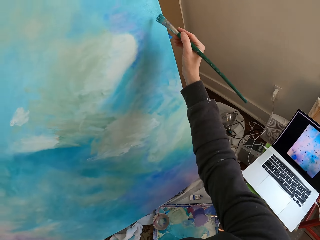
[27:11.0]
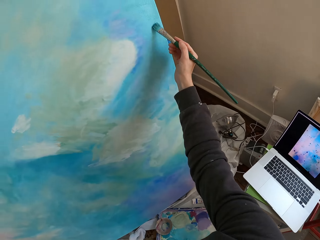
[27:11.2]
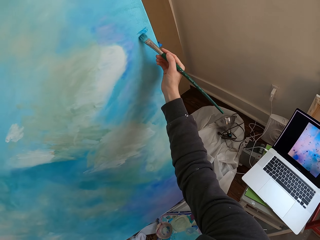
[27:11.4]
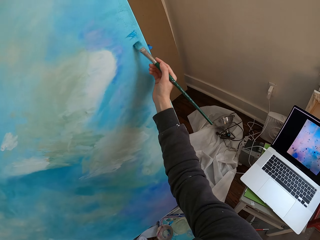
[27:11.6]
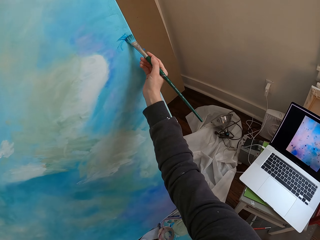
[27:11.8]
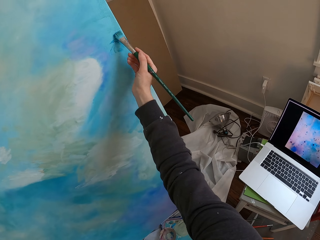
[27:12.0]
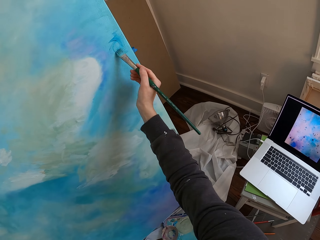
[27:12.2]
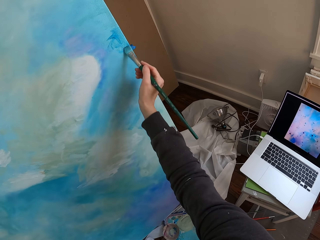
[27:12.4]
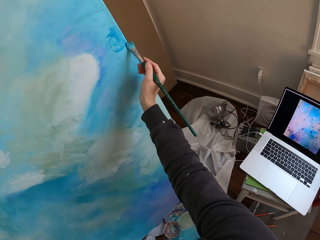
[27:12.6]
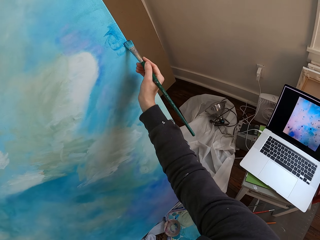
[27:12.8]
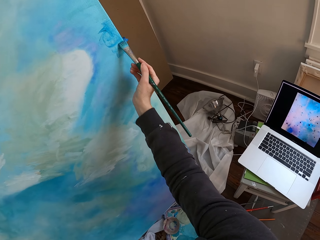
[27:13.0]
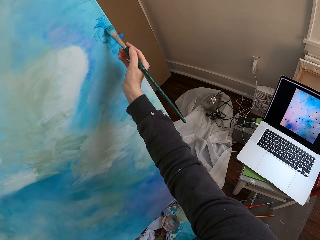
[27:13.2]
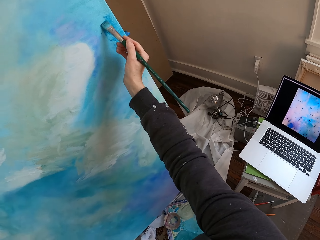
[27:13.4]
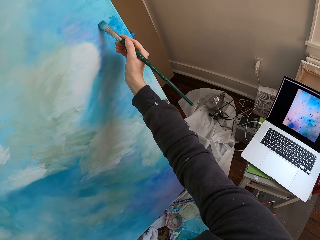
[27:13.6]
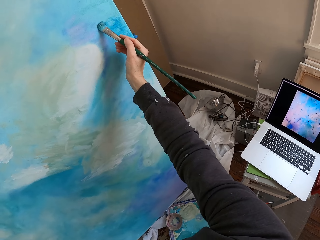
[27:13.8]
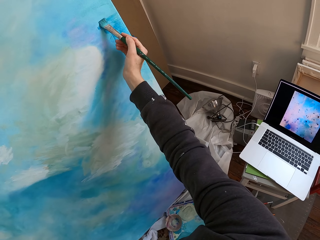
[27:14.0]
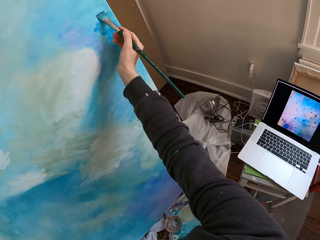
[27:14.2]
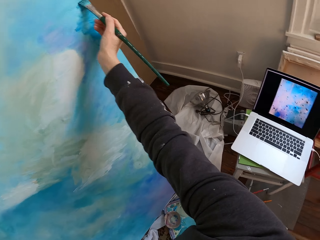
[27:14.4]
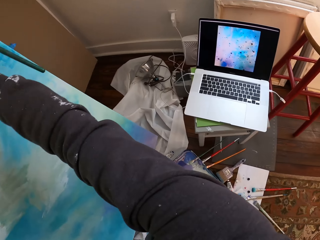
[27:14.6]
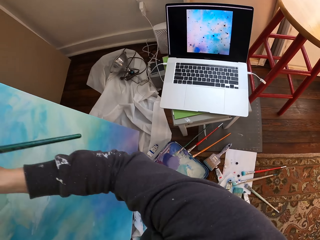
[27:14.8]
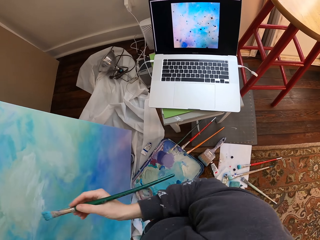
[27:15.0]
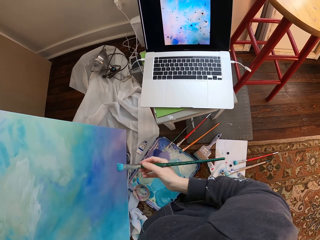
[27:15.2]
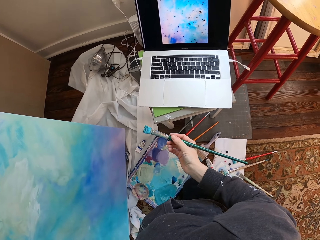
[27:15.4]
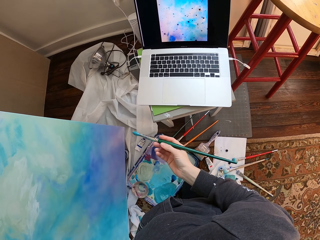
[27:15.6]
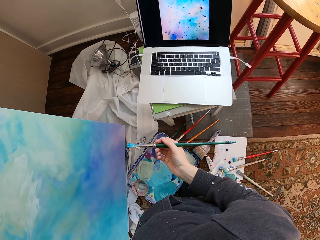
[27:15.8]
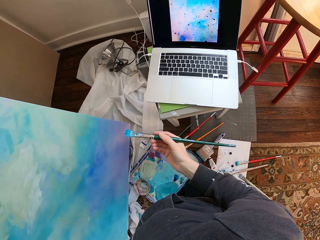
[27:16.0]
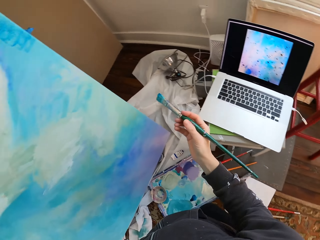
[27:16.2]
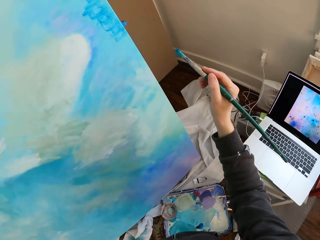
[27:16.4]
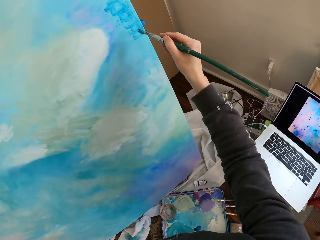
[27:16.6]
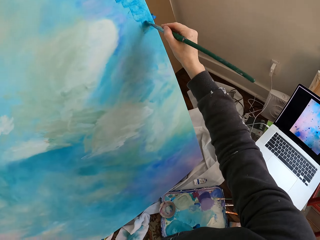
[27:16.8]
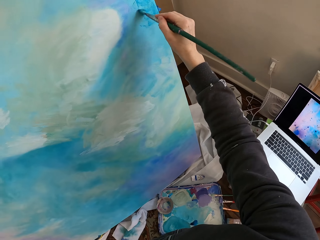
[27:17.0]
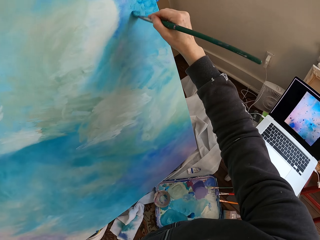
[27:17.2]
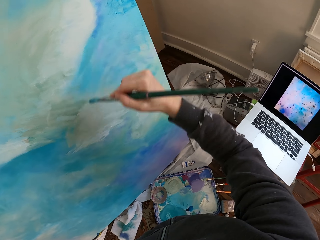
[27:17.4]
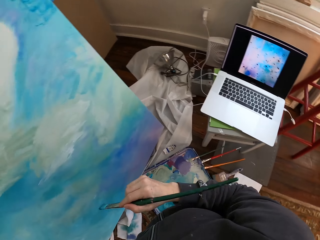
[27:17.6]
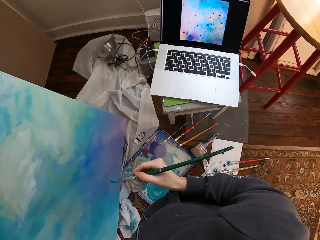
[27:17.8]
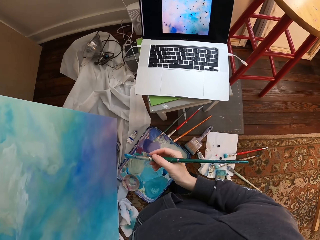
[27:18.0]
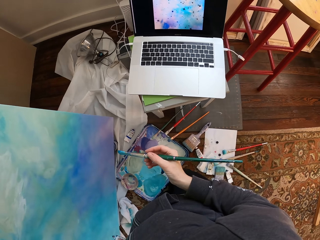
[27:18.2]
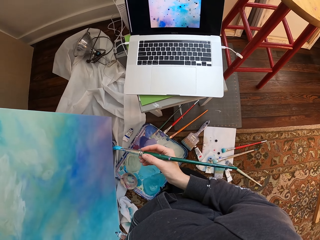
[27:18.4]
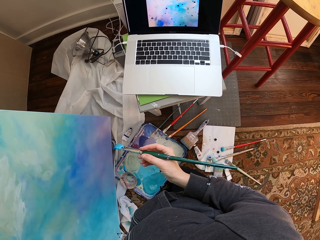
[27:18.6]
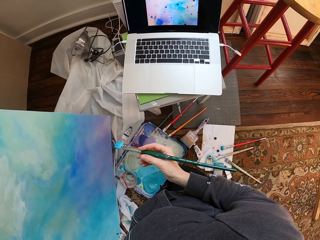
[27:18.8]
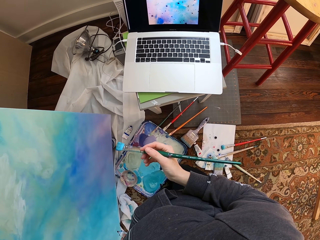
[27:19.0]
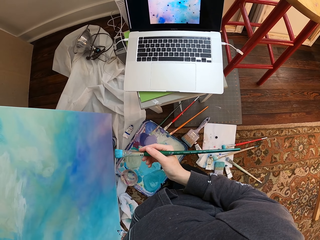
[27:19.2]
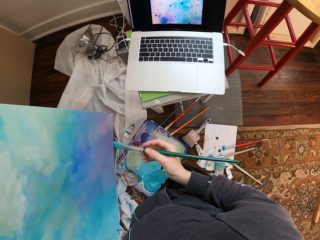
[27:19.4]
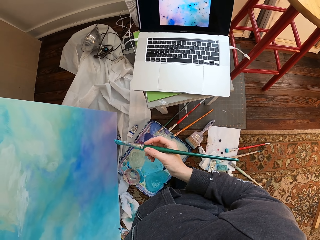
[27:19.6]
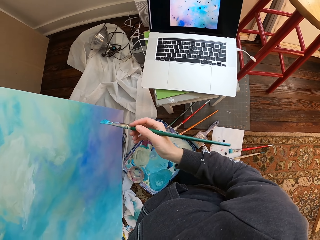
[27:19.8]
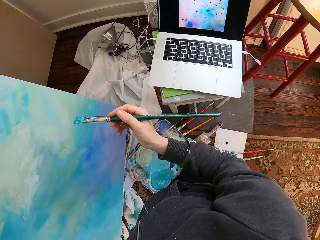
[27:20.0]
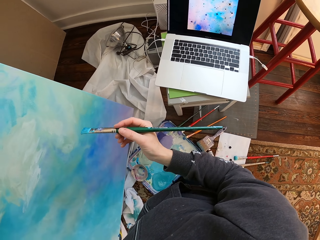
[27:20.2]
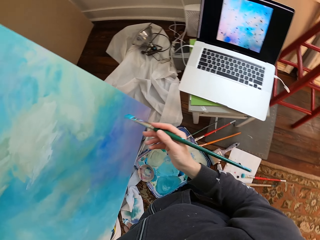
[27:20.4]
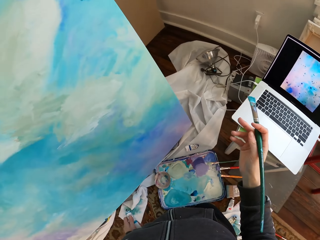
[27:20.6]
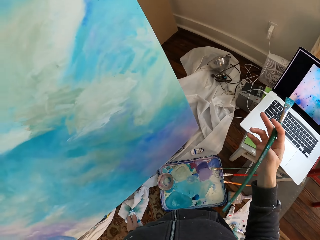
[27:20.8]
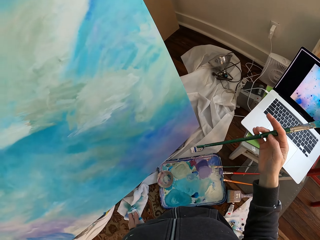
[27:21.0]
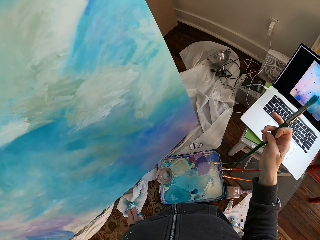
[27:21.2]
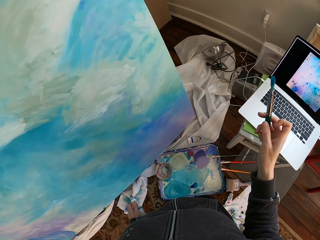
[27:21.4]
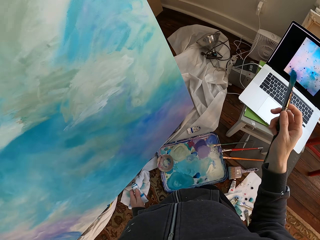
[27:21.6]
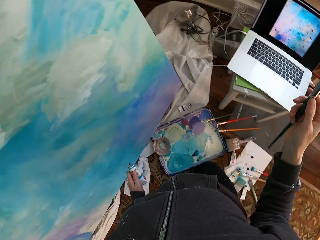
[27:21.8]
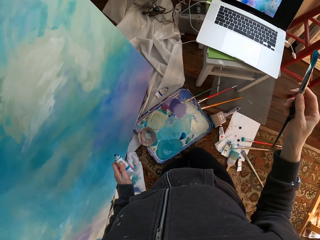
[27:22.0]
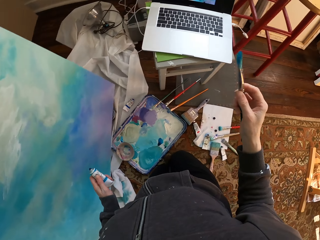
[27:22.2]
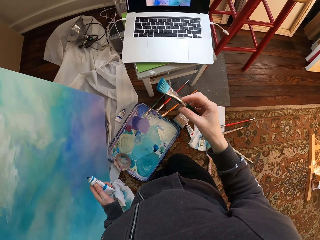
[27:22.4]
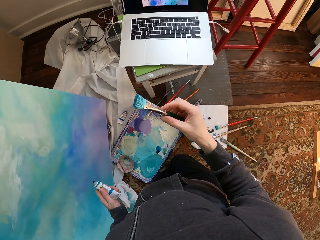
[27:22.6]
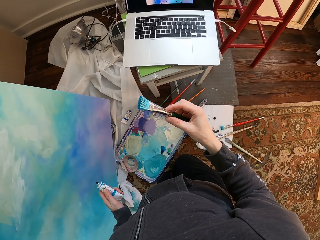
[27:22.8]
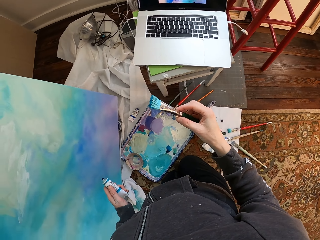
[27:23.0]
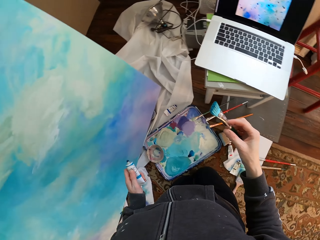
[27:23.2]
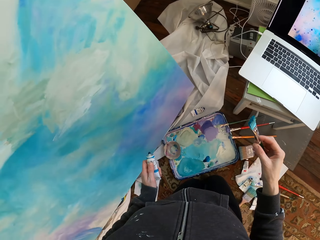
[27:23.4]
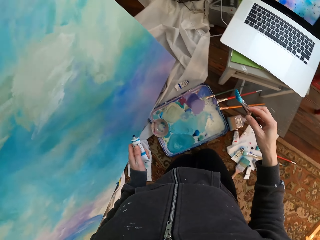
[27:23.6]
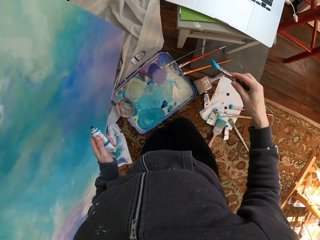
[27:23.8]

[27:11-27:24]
The camera wearer paints the wall using the brush. They remove the brush from a painting. They hold the brush. They paint. They hold the brush. They look at the painting. They look at a laptop.

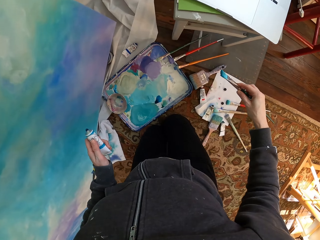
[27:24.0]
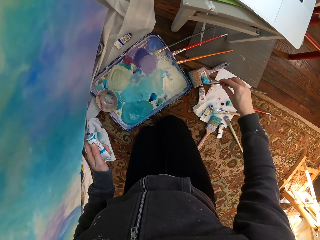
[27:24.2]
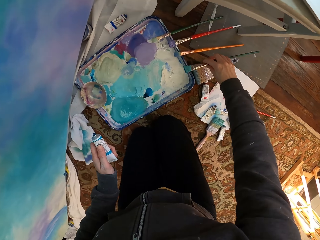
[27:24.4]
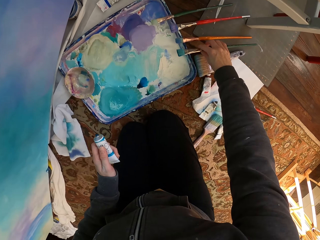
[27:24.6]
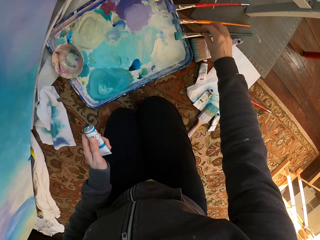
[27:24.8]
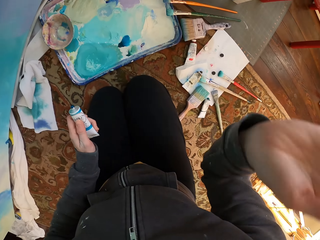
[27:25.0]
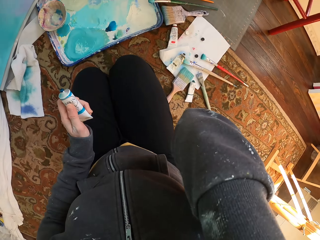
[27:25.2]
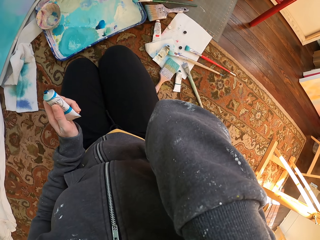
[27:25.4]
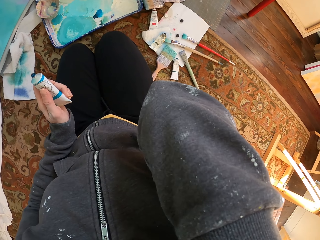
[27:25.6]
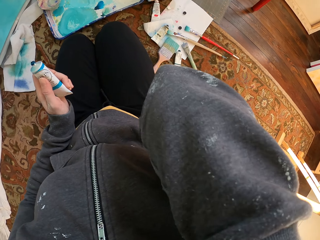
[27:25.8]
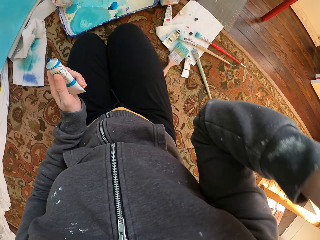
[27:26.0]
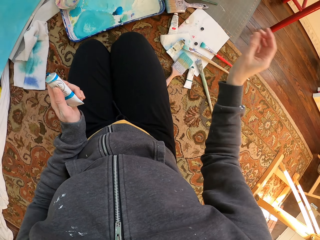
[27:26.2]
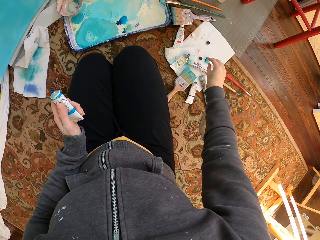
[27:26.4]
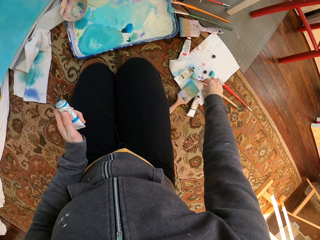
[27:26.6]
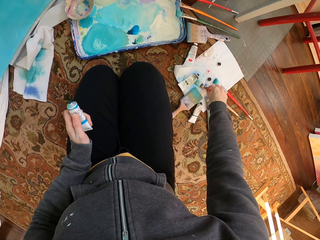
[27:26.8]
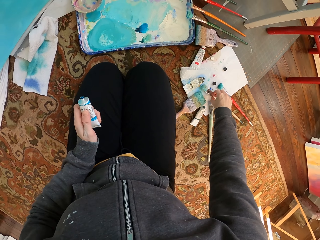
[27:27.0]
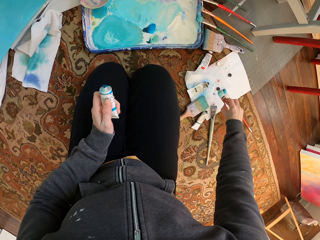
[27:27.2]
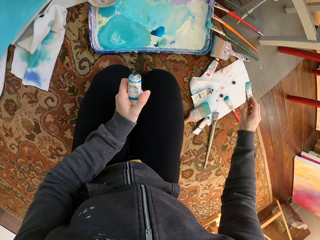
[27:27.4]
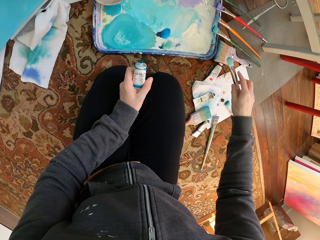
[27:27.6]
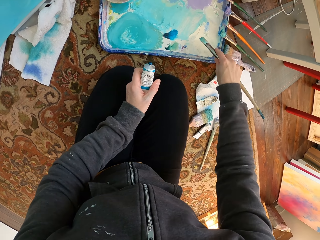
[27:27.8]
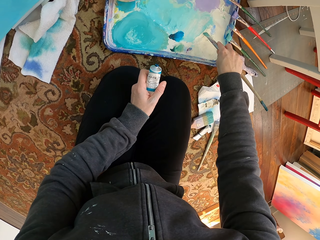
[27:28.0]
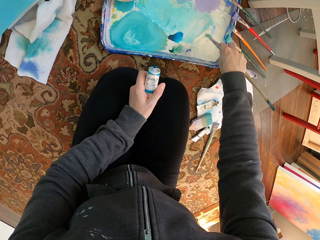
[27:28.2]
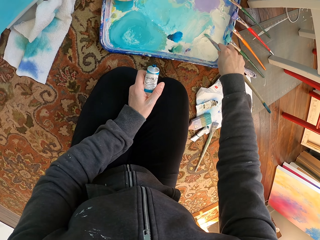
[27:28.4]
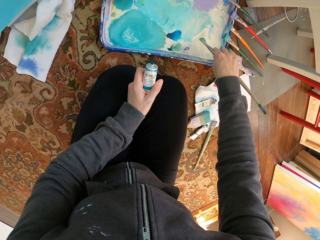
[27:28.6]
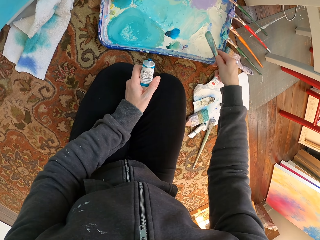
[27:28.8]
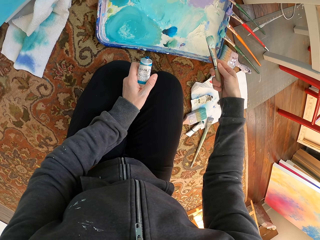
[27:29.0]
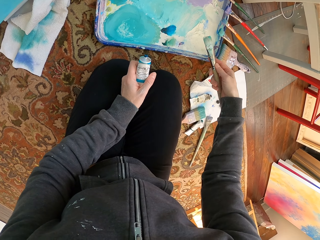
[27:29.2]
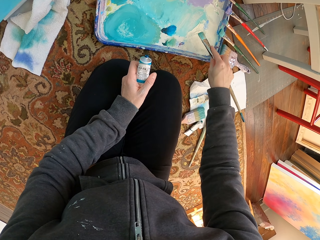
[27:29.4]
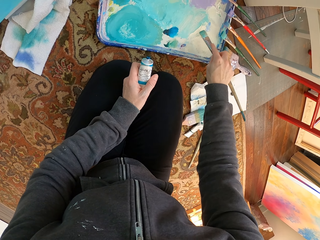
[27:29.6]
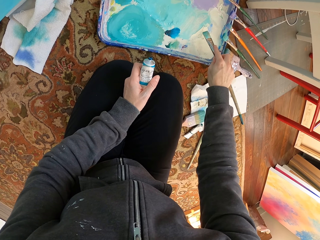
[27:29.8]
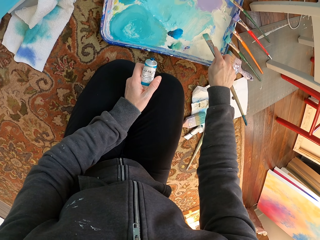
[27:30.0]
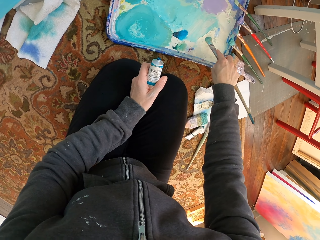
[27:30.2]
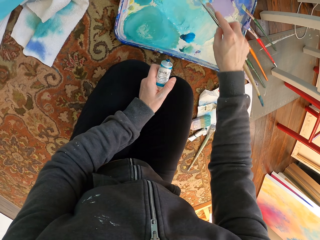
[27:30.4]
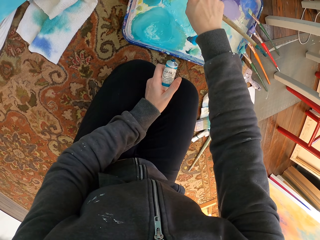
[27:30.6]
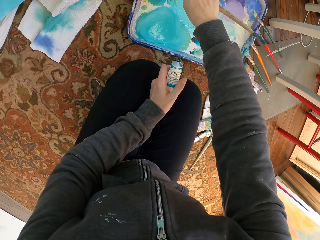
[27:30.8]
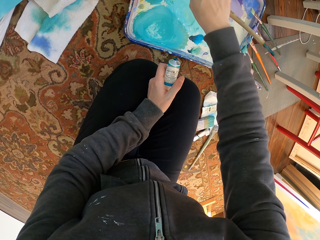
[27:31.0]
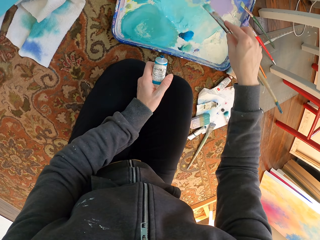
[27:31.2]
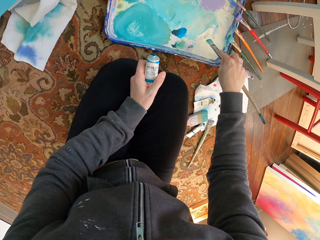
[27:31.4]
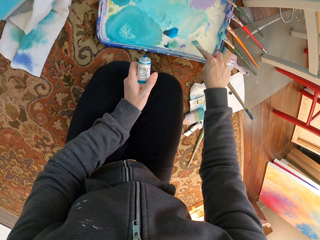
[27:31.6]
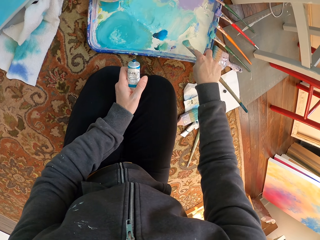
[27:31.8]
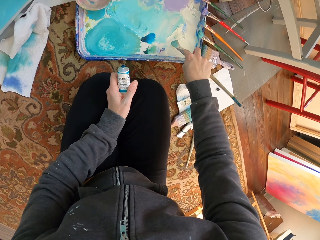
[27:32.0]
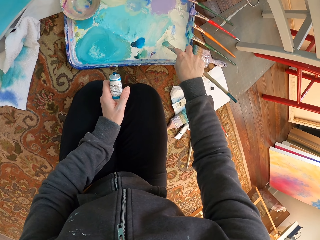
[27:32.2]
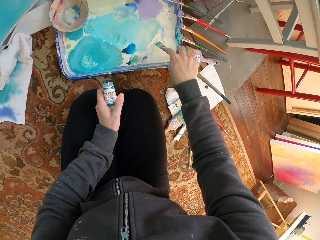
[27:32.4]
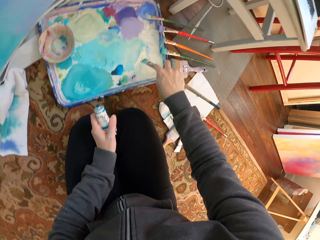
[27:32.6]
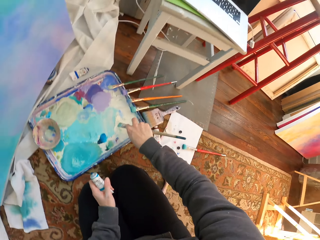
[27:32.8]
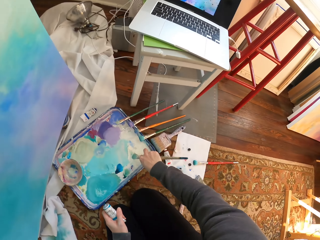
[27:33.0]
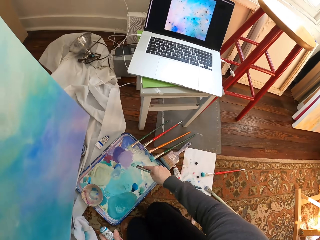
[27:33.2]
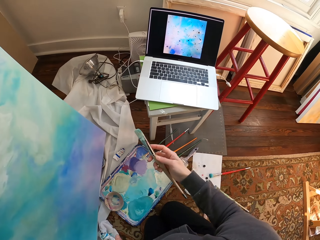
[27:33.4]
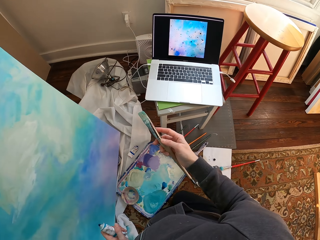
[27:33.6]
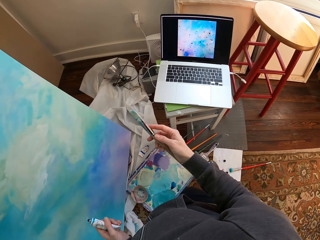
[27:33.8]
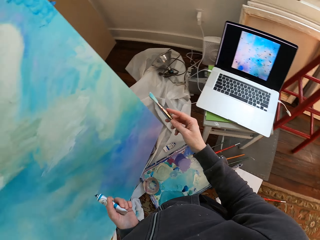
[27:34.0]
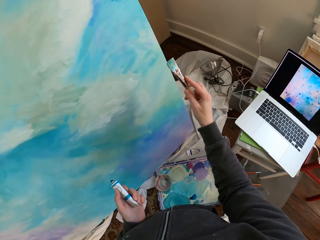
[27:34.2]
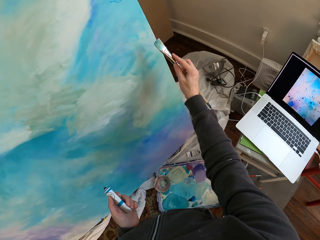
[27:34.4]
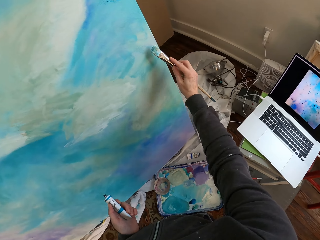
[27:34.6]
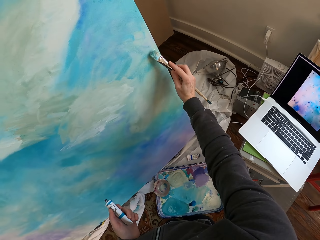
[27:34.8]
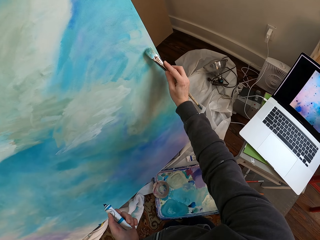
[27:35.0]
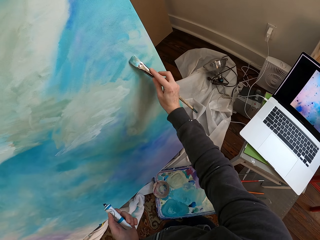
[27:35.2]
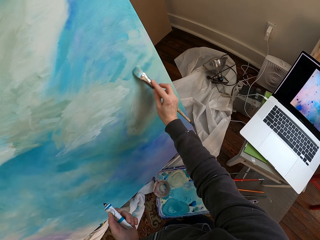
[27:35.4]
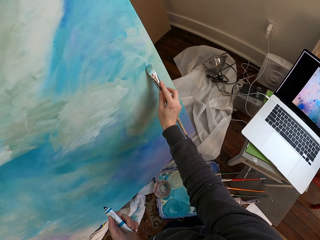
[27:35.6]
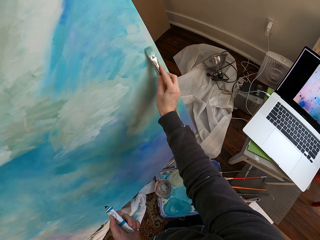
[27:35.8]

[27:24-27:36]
The camera wearer puts a brush on a paint container. She touches her face with her hand. She lowers her hand. She picks the brush from the floor. She picks paint with the brush. She dips the brush in varnish. She mixes the varnish with the paint. She paints the wall with the brush.
